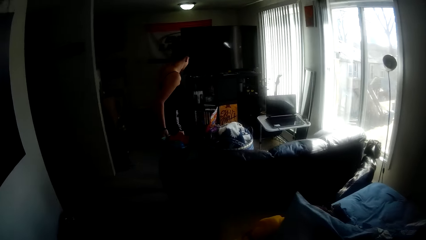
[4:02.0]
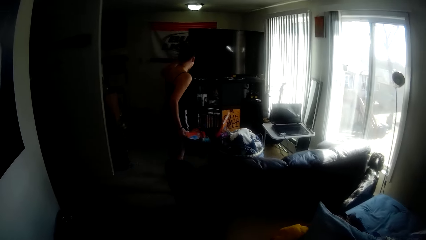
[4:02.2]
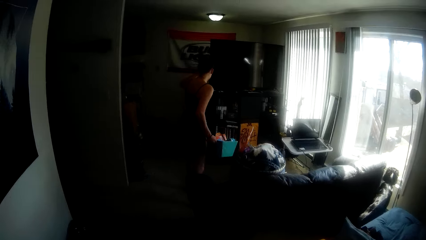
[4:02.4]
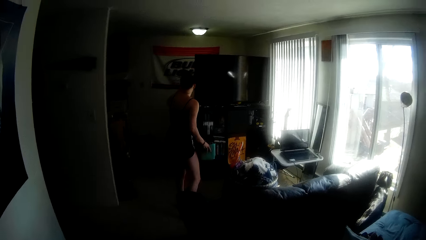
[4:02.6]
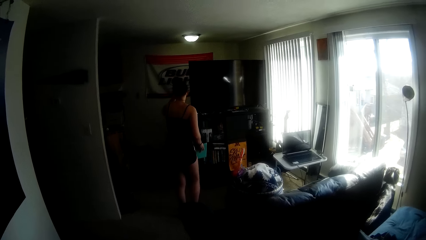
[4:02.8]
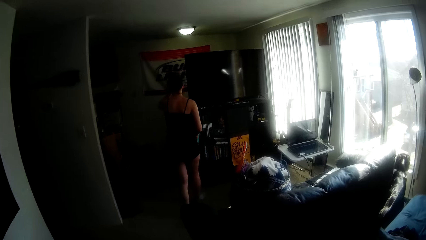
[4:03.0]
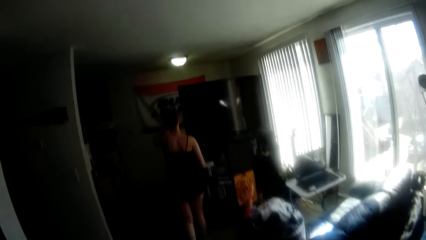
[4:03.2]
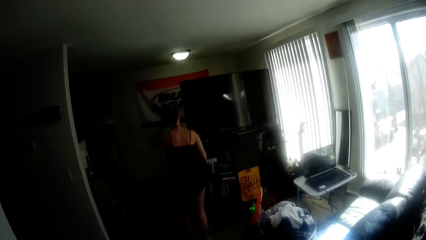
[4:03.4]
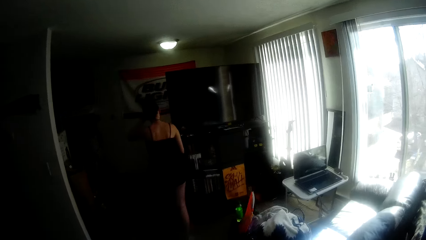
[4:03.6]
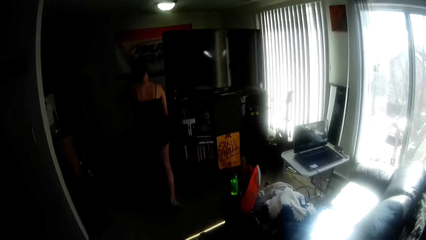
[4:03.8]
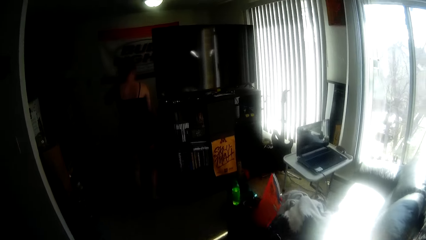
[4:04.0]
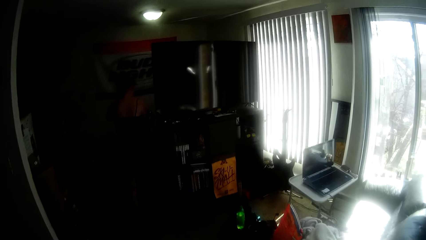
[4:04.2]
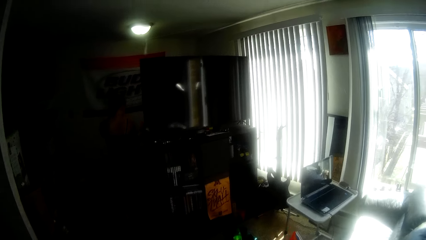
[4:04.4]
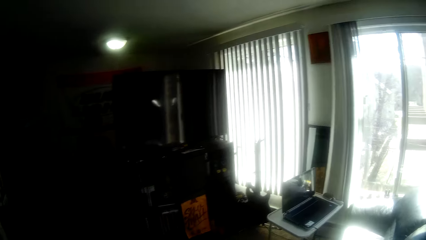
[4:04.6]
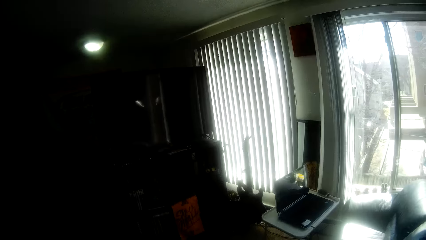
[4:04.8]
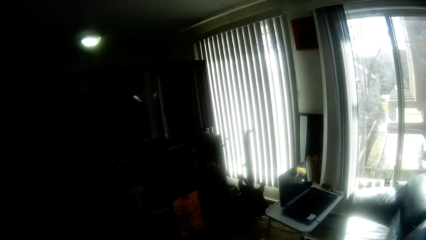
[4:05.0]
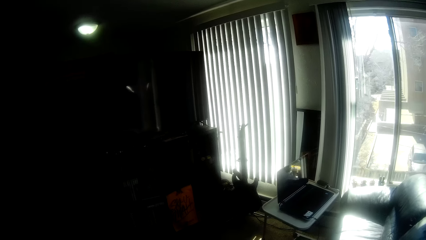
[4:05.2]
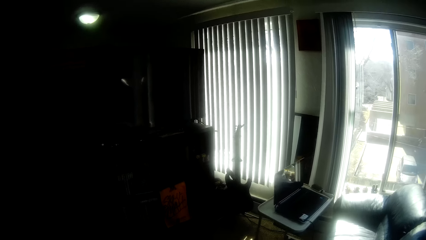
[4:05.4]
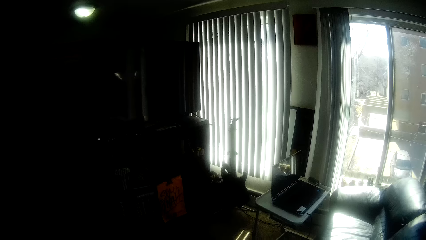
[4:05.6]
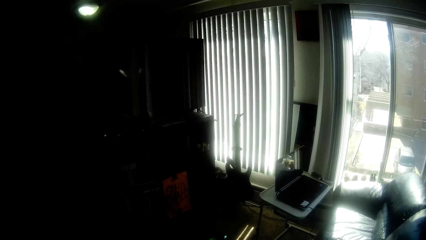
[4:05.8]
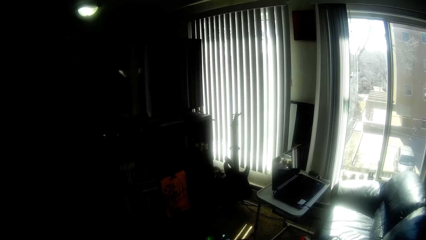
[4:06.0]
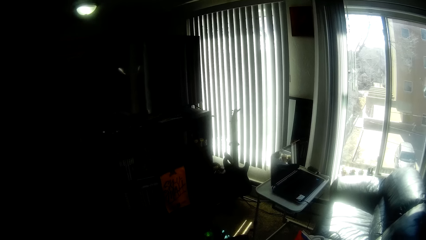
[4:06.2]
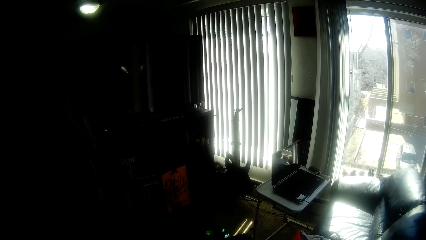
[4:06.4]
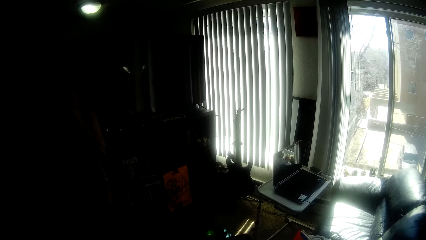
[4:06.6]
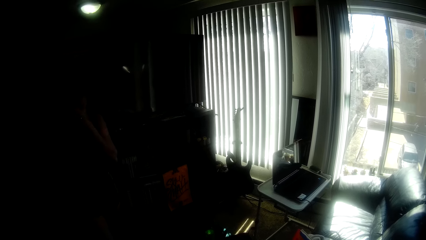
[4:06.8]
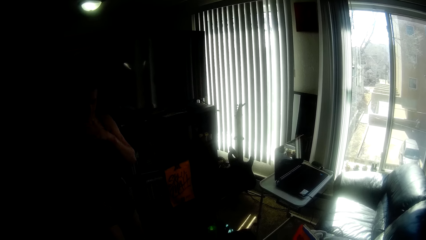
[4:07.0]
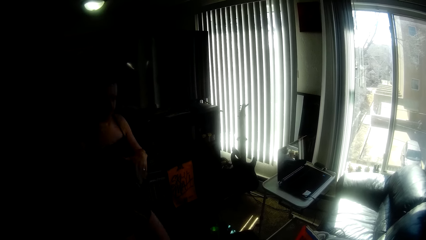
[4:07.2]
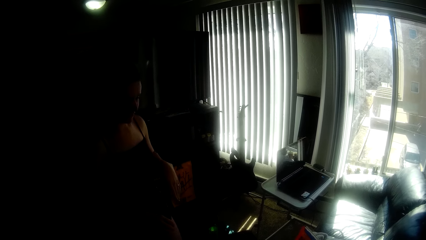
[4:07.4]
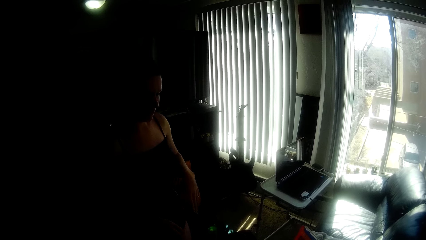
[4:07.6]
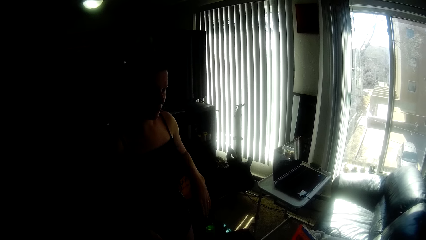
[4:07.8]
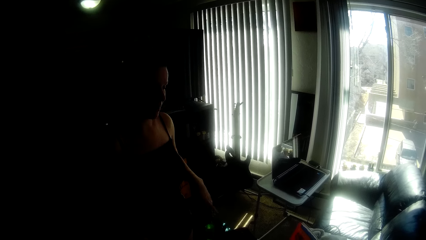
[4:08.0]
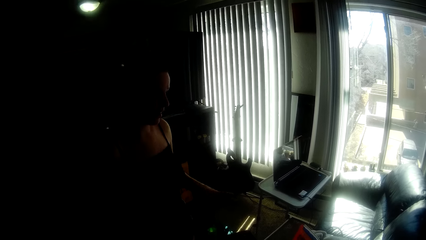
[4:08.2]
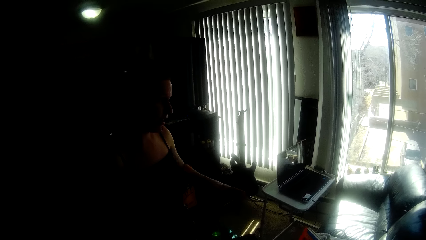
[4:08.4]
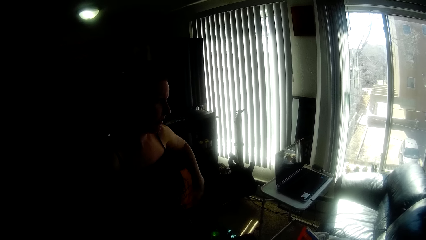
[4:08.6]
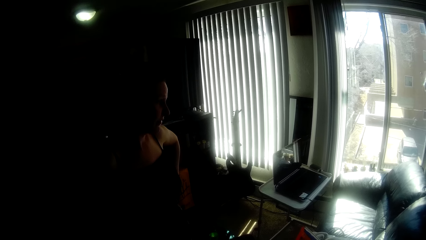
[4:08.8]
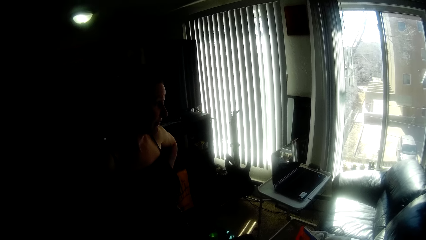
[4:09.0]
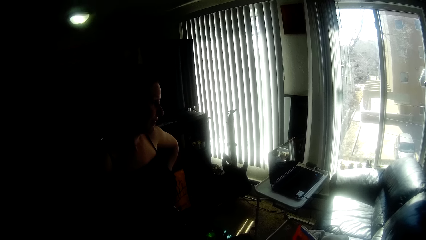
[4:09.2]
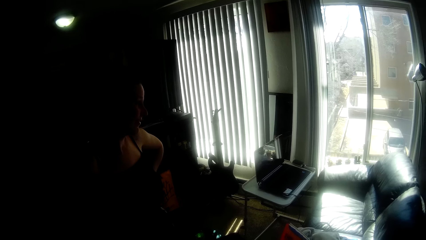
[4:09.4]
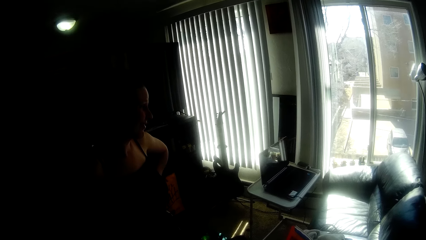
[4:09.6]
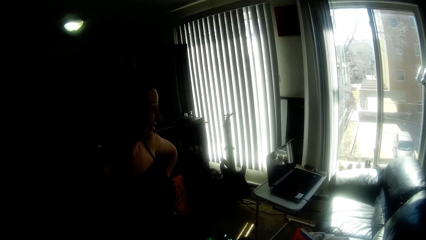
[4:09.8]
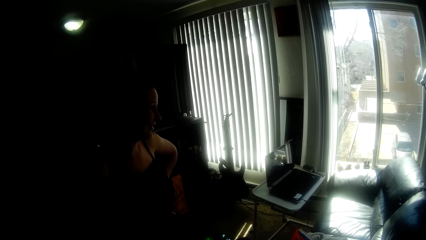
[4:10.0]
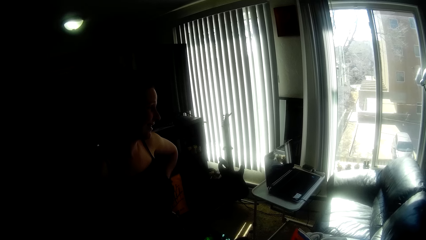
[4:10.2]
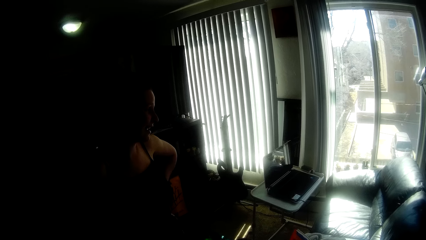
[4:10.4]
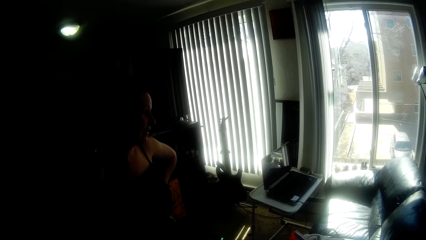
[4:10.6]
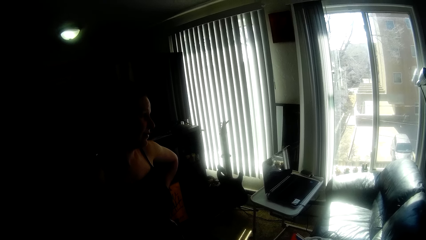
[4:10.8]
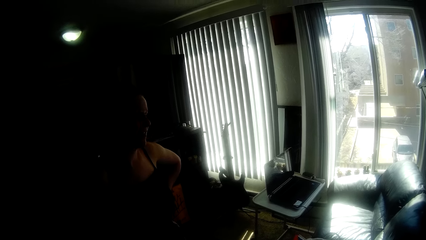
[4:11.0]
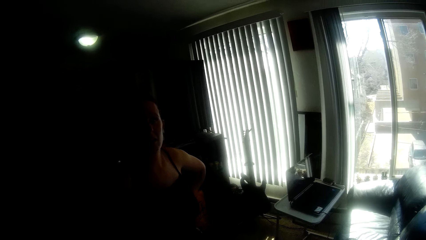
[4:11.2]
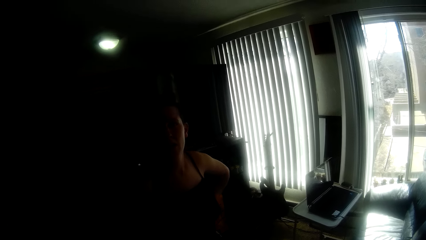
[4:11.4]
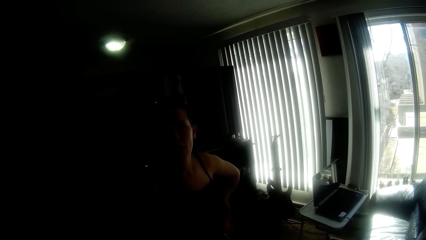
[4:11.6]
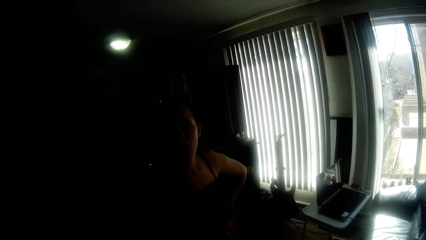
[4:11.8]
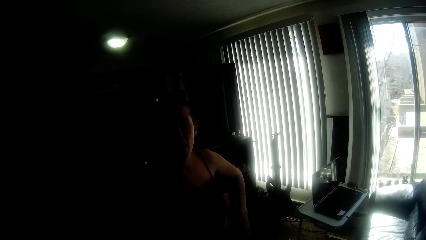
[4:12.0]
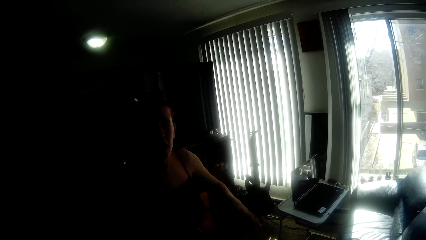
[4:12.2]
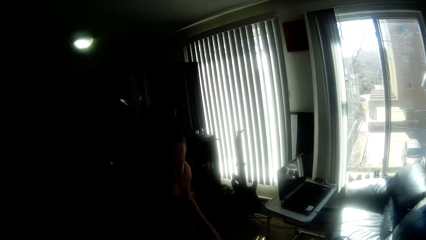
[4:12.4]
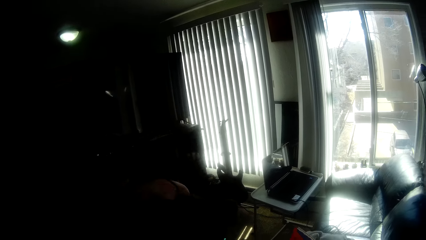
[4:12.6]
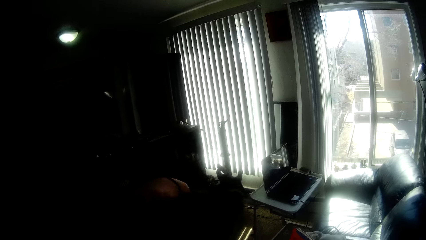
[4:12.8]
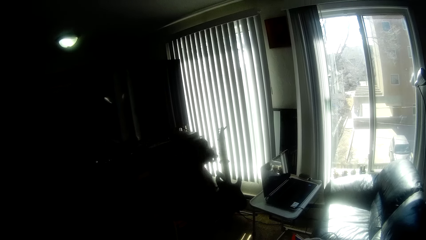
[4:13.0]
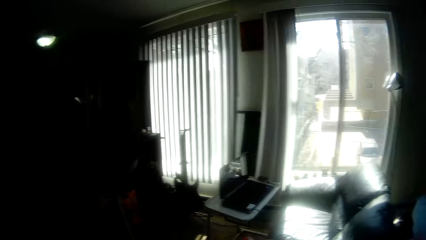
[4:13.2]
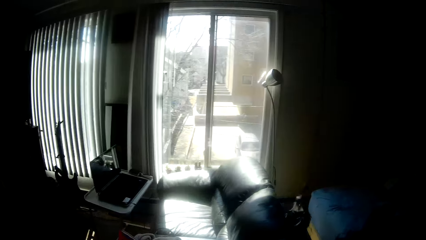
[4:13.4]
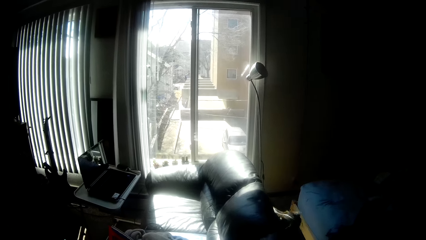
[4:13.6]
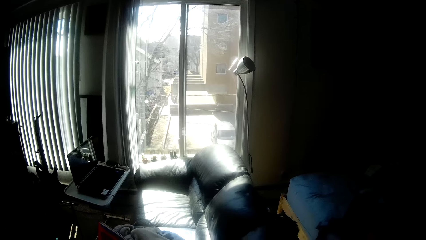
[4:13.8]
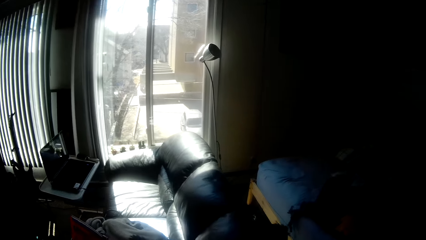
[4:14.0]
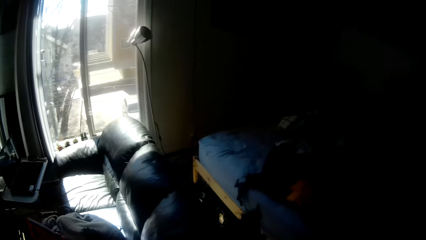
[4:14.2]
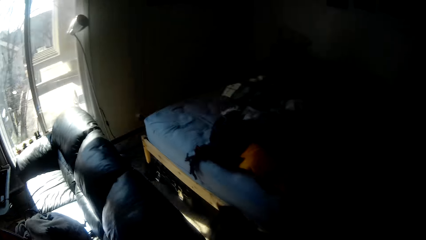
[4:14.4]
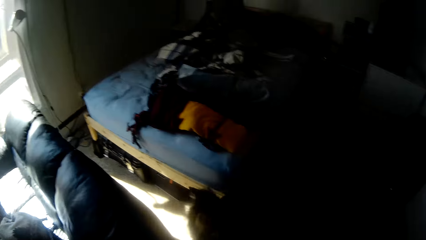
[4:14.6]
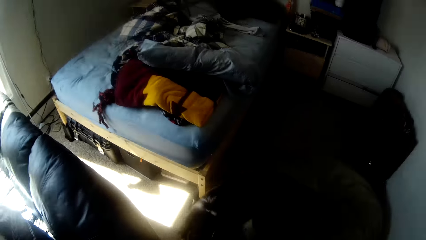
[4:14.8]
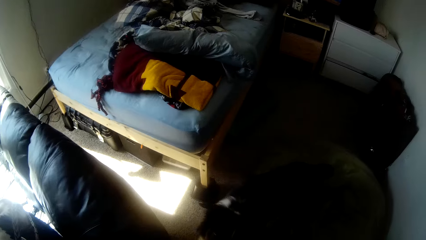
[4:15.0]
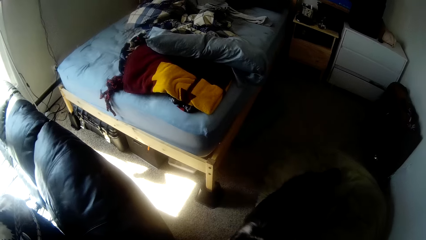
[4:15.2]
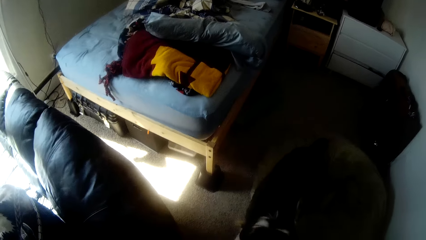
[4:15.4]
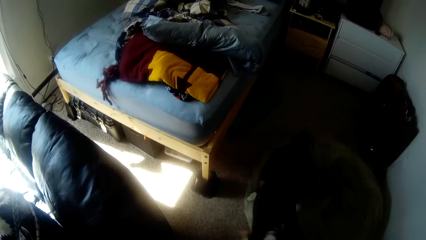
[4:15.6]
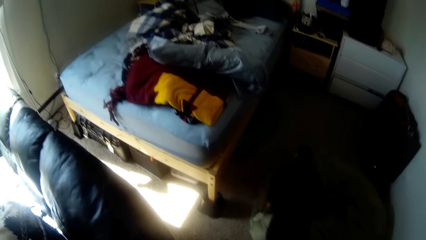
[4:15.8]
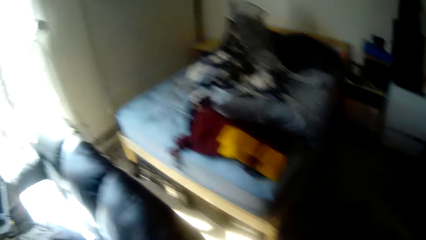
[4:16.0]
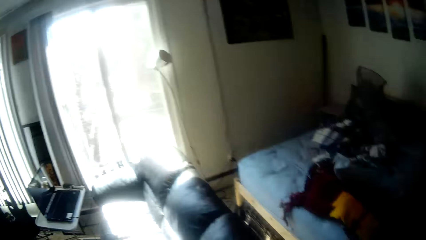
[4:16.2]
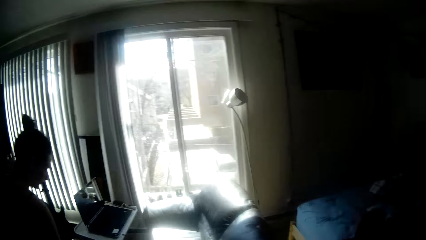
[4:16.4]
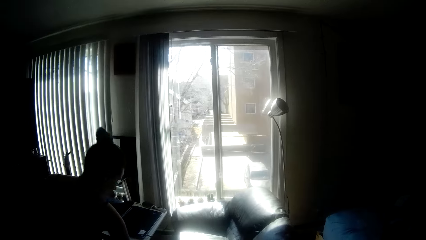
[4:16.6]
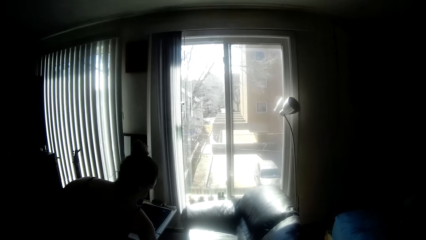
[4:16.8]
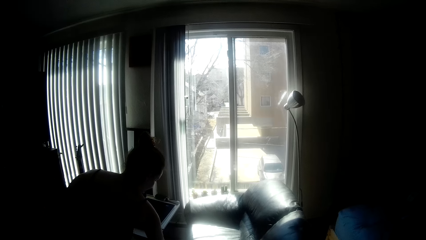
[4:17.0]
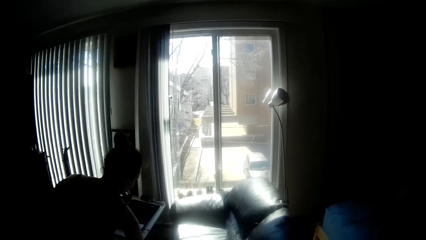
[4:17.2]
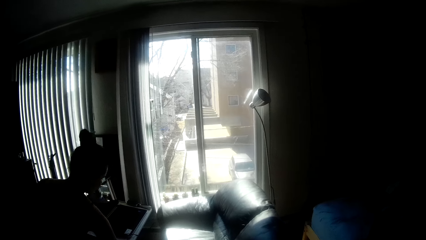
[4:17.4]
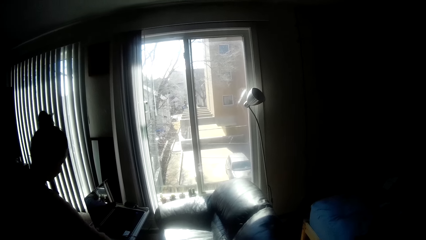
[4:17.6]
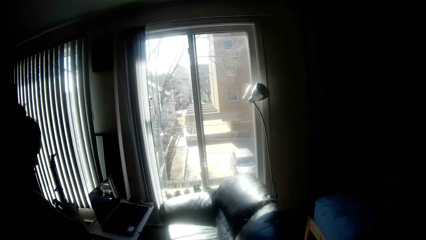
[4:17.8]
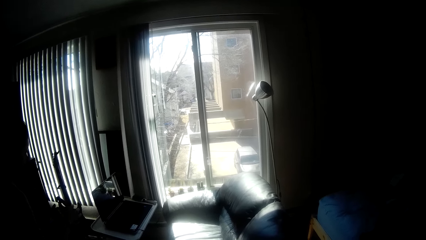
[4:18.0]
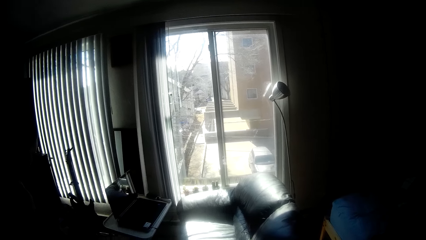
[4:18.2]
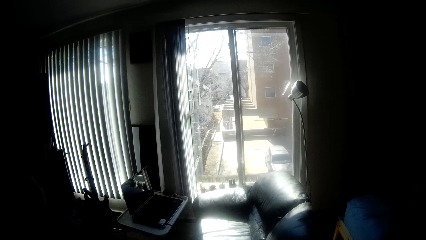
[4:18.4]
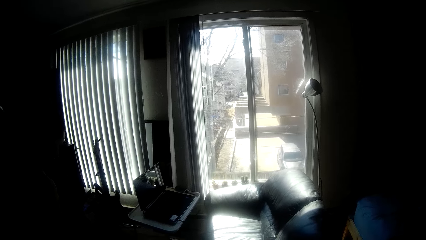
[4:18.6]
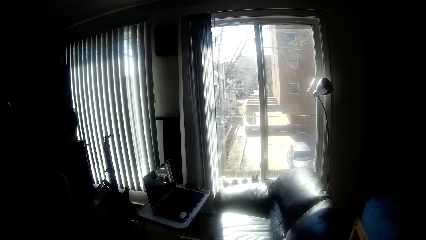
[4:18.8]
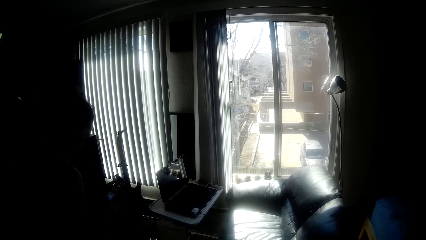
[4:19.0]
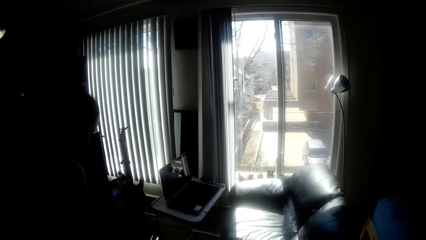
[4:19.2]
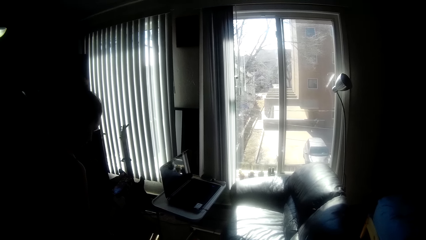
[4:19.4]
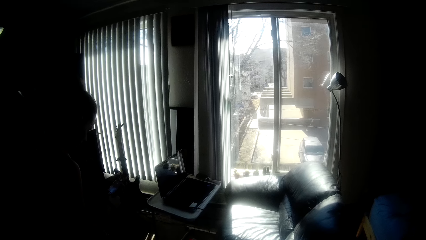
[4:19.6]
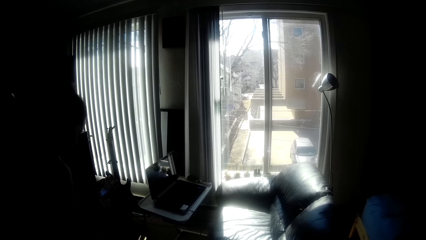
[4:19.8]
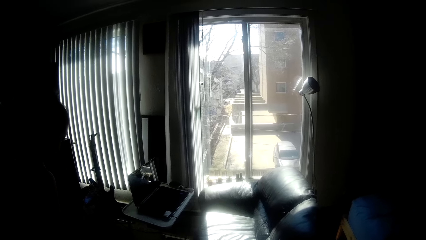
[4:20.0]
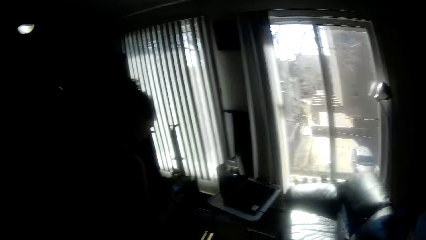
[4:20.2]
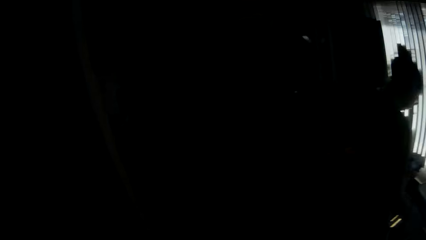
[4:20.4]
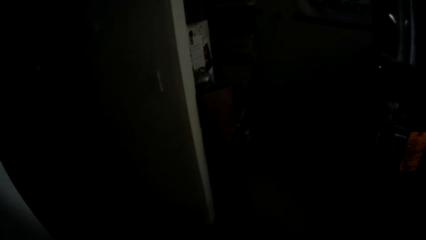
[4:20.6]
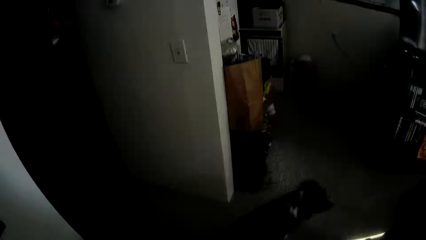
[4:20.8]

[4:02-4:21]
A woman picks up a small bucket and walks around. The camera wearer walks around. The woman walks round the camera wearer. The camera wearer looks around the house. They look around again.
